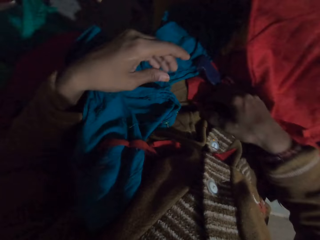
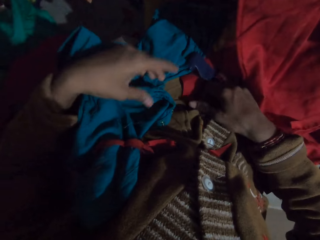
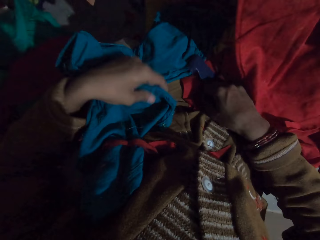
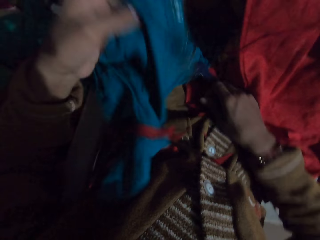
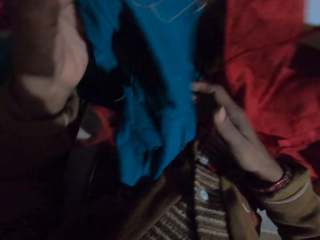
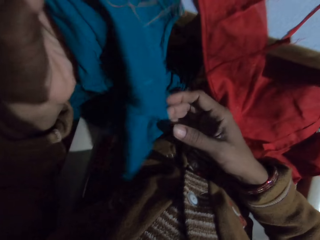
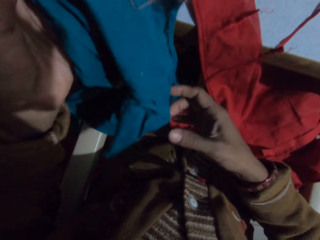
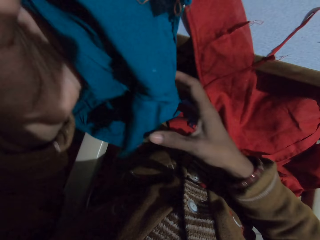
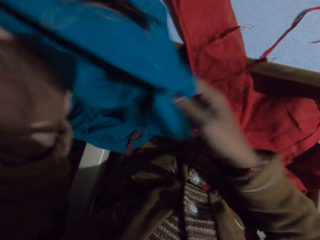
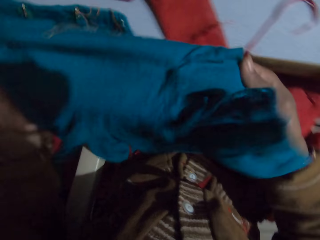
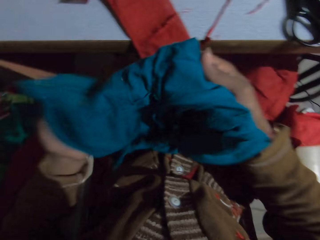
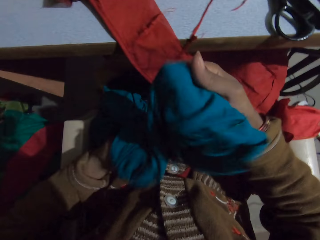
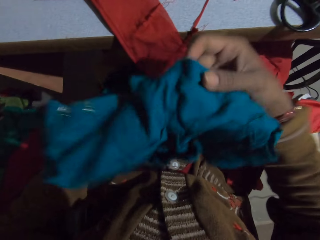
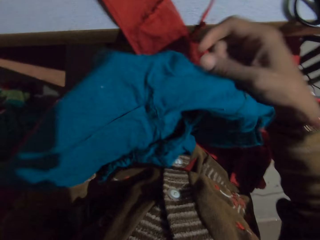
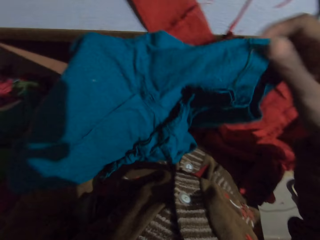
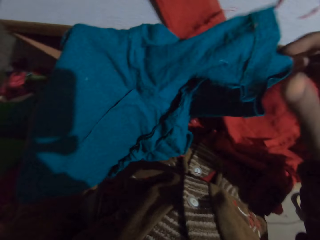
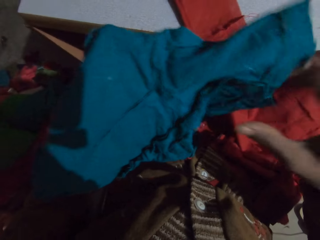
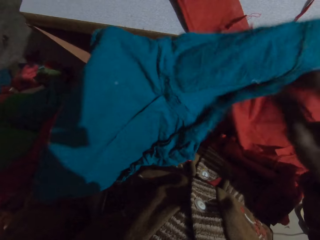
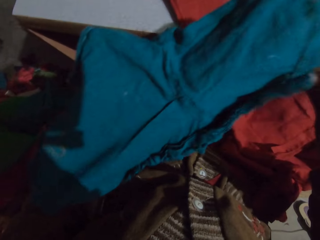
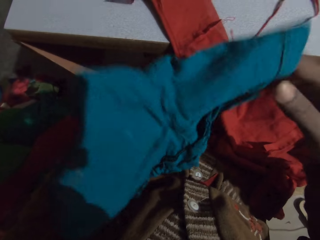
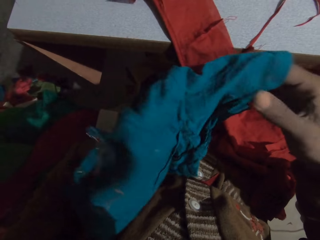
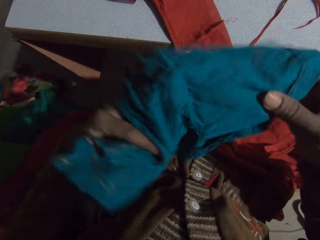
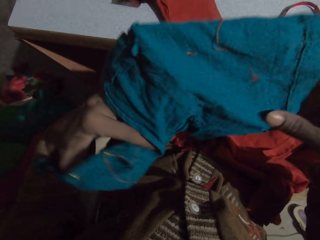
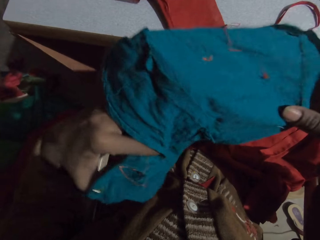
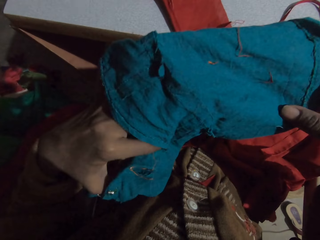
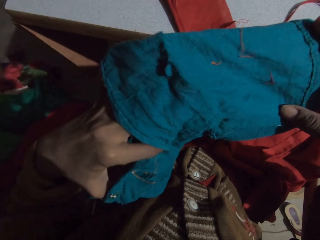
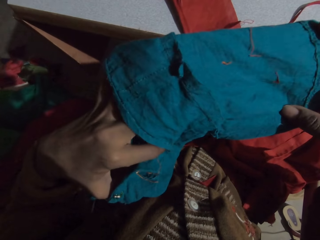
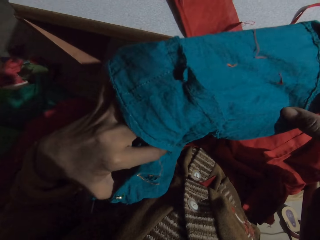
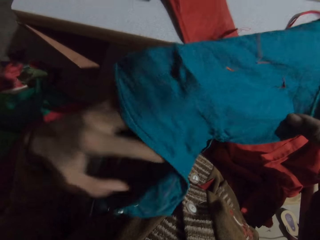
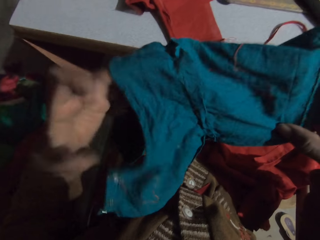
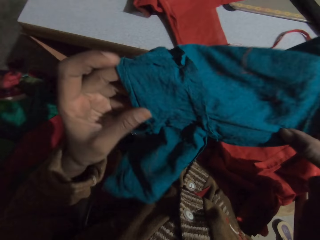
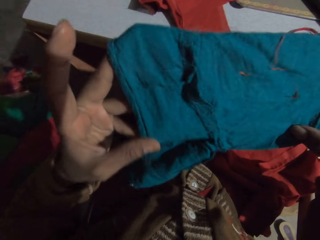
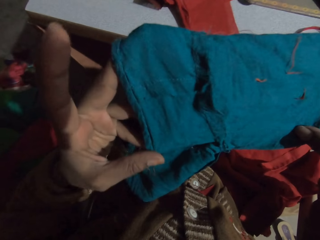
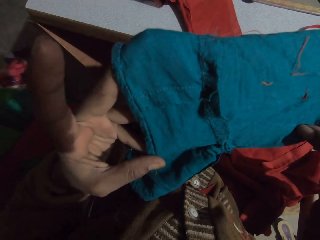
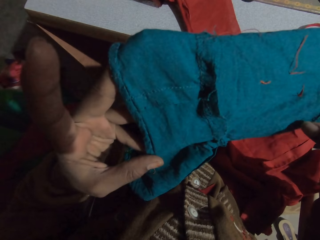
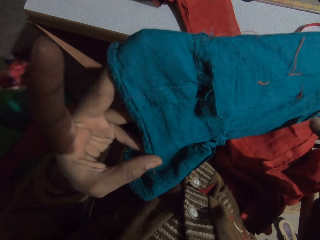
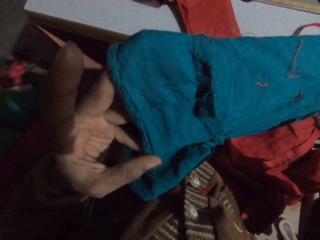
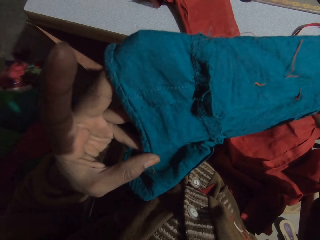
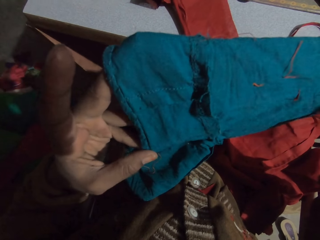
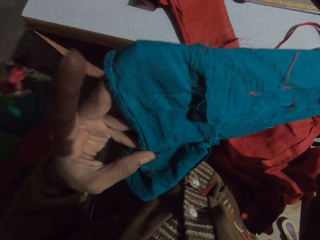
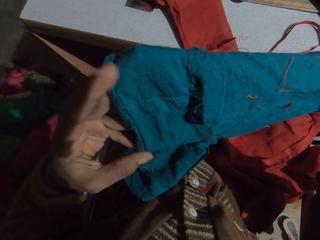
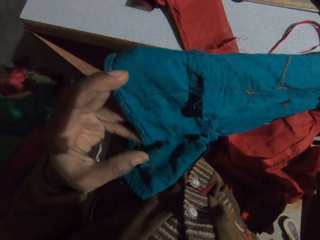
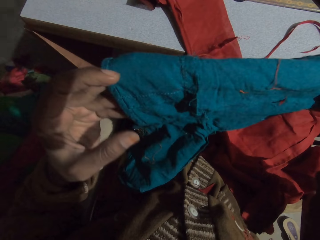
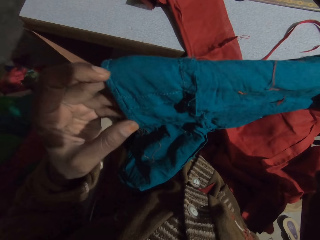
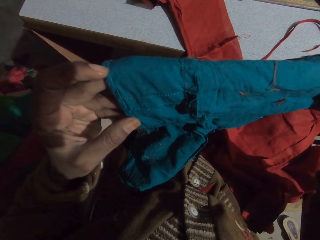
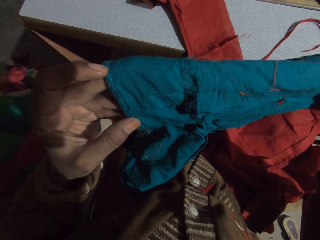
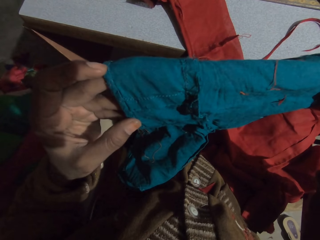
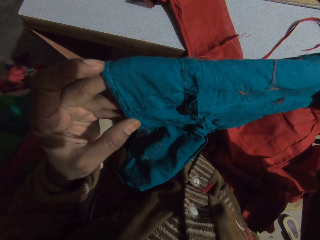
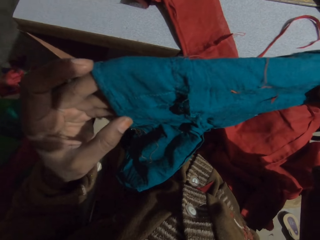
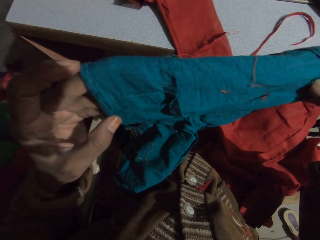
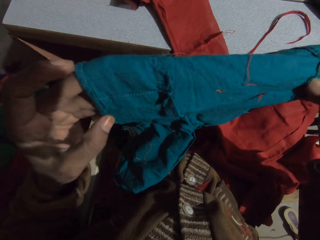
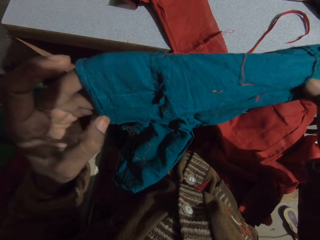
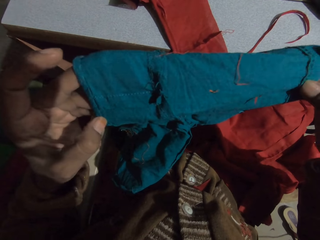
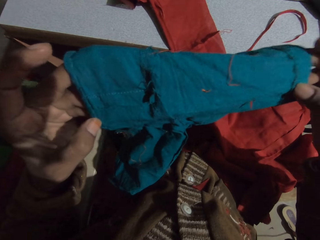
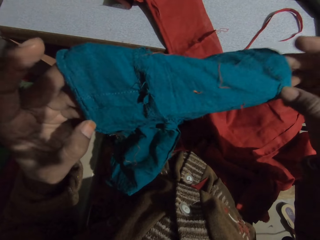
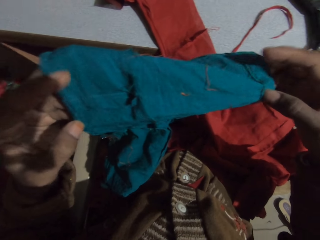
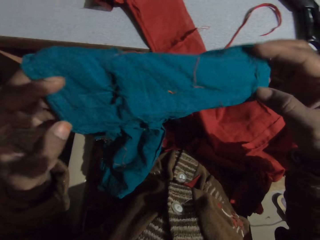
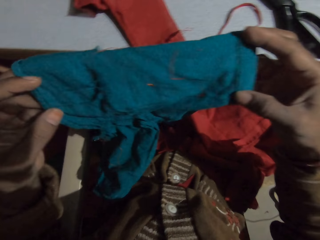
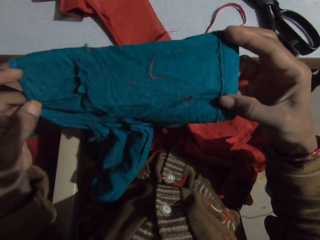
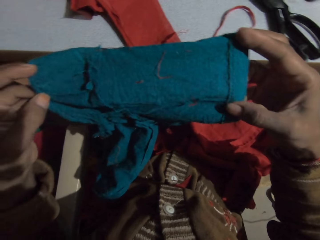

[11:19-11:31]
The camera wearer picks up the cloth. She looks at the cloth in her hands.

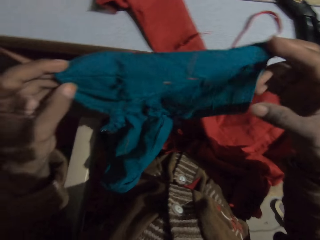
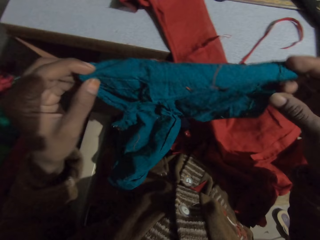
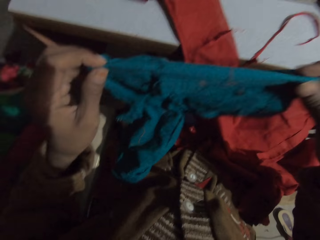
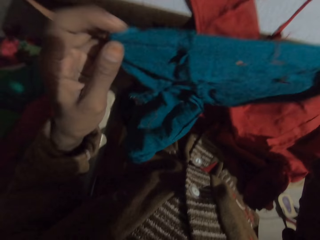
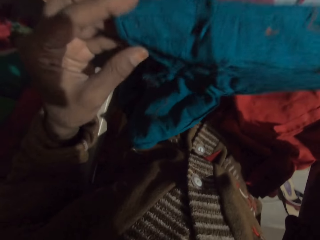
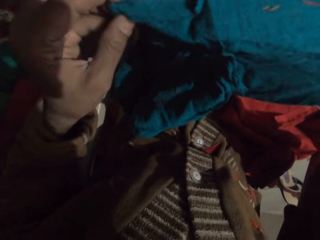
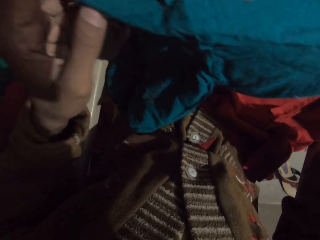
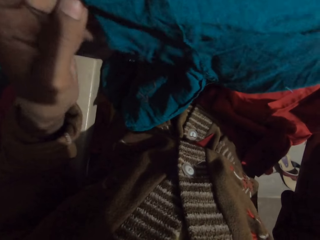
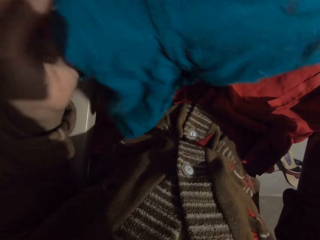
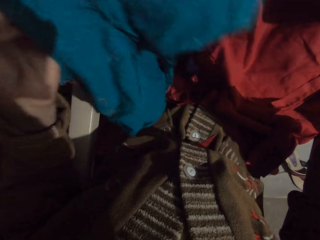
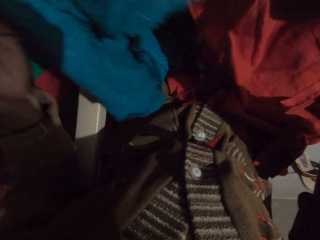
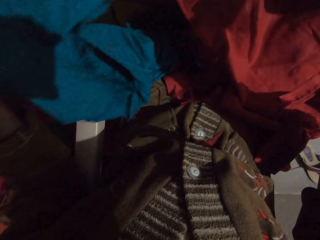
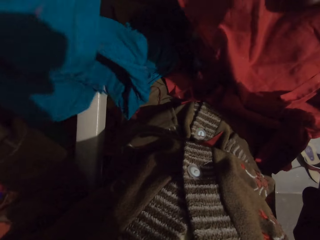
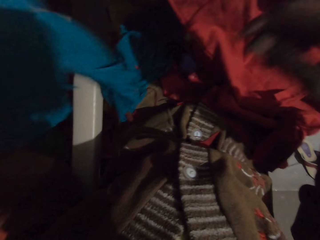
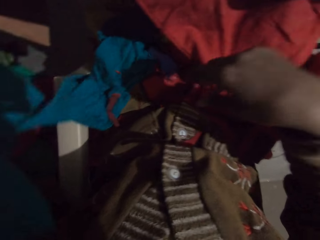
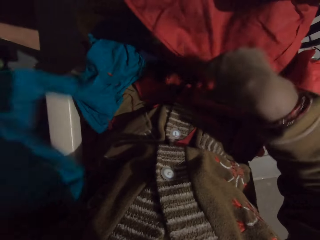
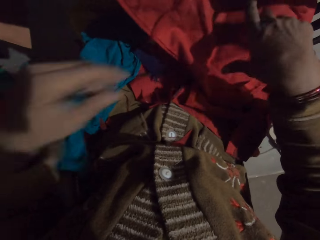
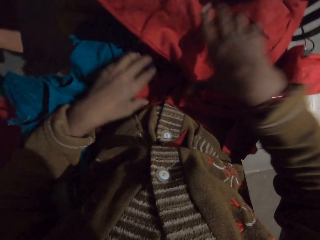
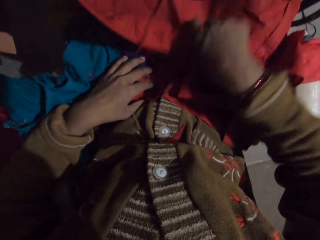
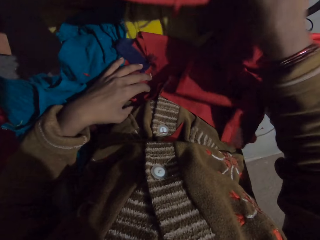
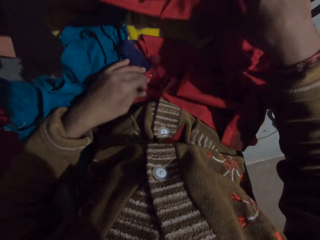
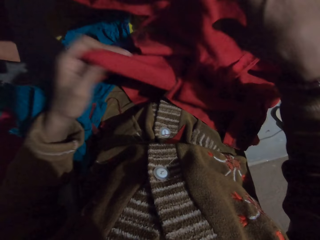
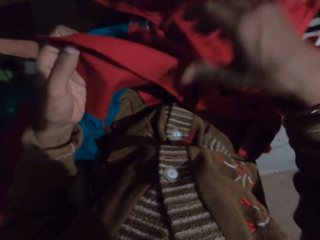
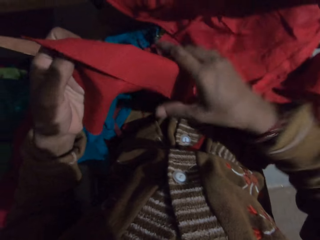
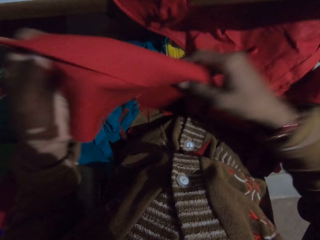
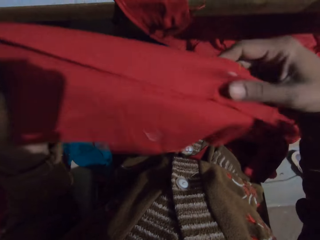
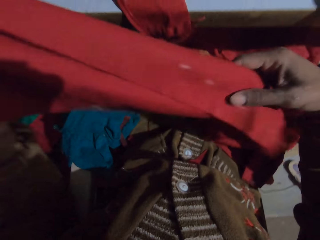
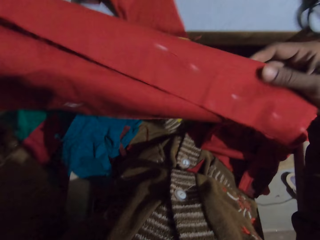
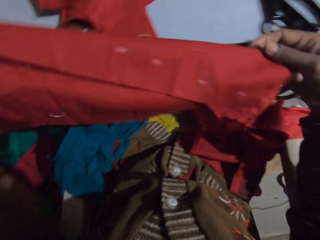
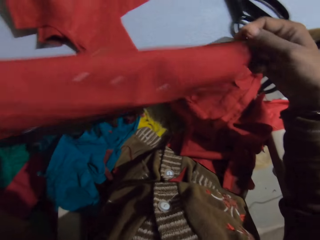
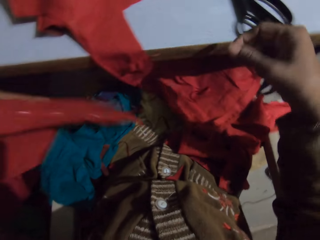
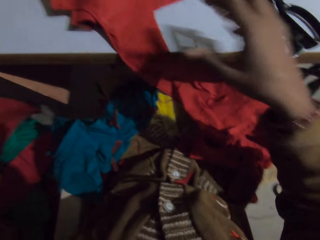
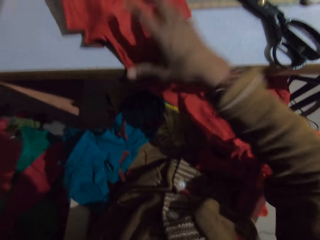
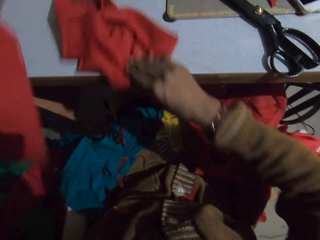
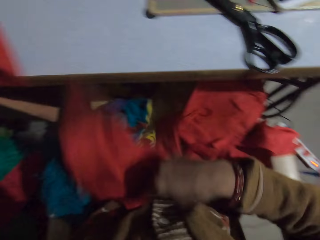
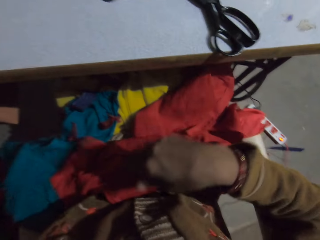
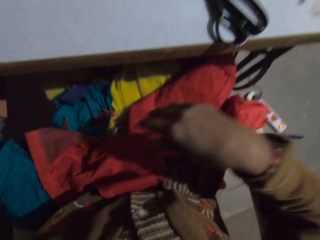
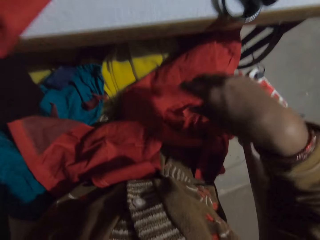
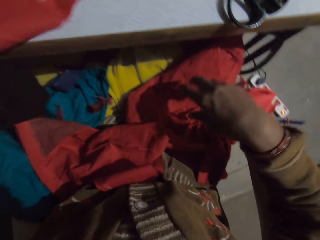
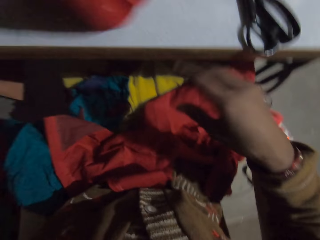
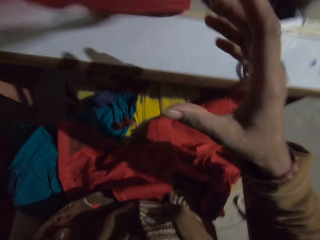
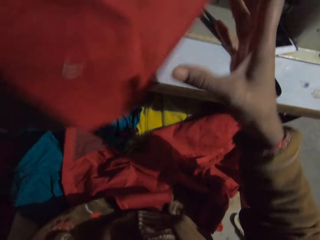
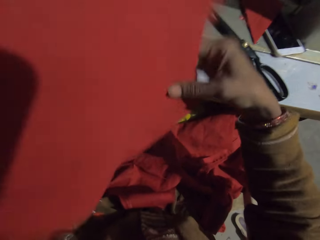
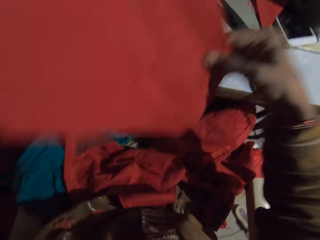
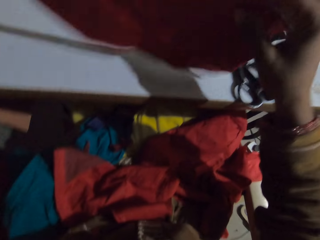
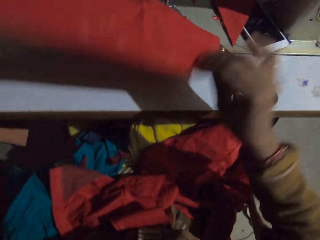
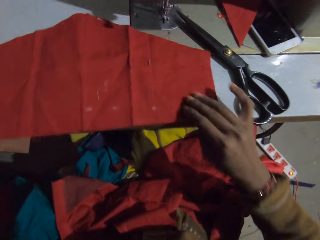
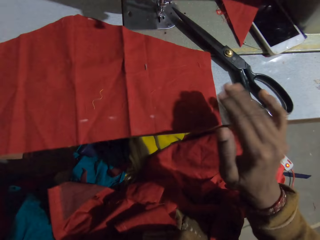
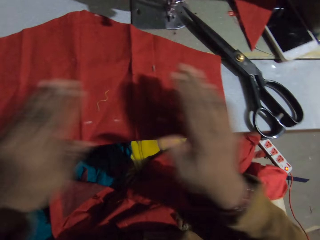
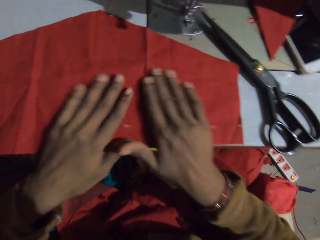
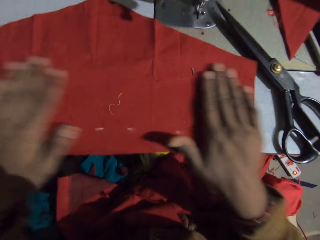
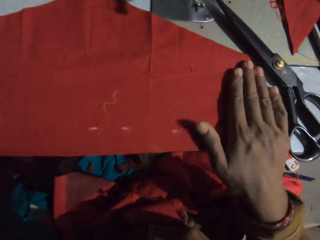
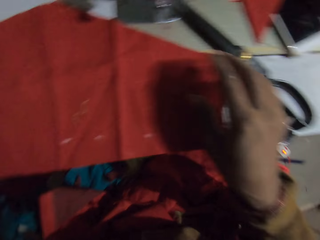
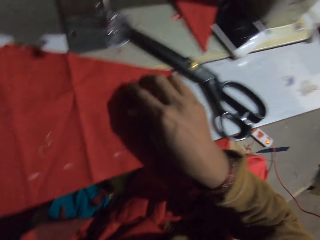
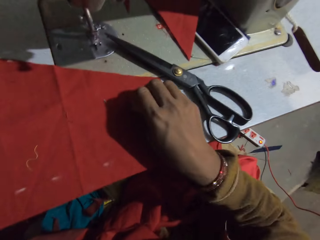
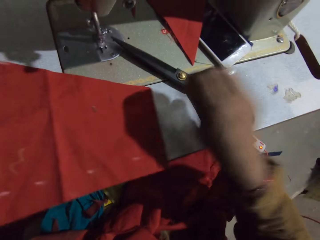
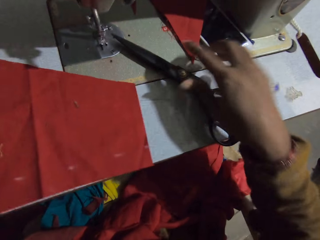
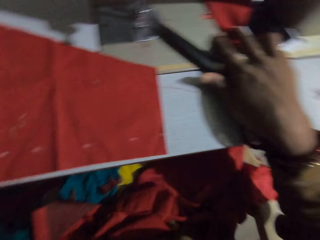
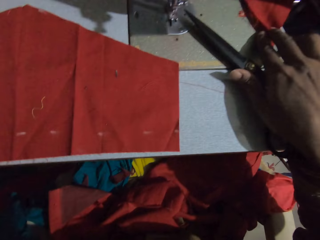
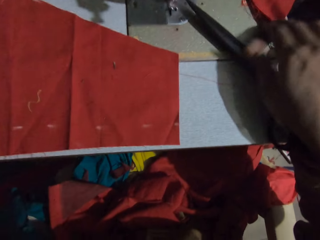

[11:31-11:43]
The camera wearer drops the cloth on the lap. They search through the fabrics on the lap and pick up a cloth. They drop the cloth on the lap. They put the cloth on the sewing machine. They check the cloth. They put the cloth on the sewing machine. They spread the cloth.
